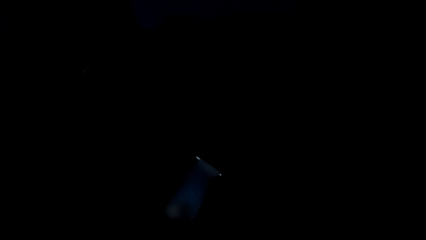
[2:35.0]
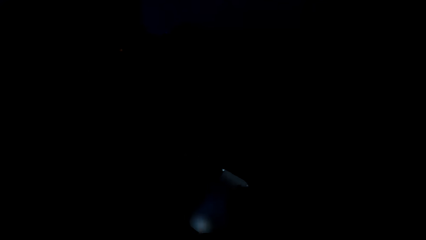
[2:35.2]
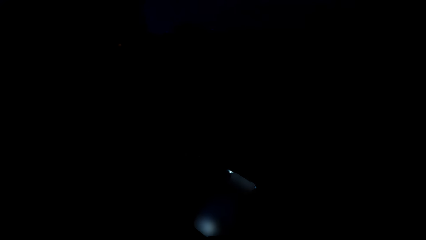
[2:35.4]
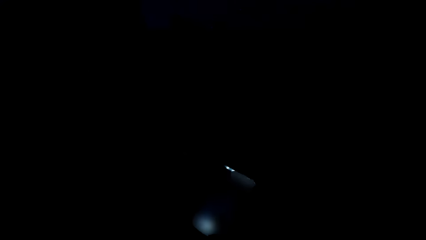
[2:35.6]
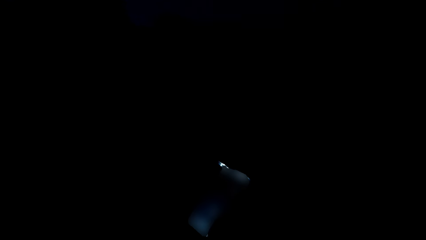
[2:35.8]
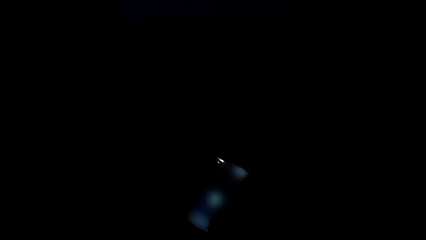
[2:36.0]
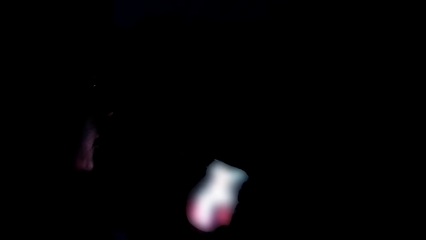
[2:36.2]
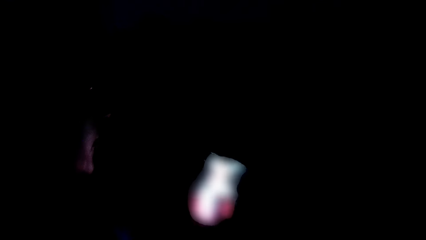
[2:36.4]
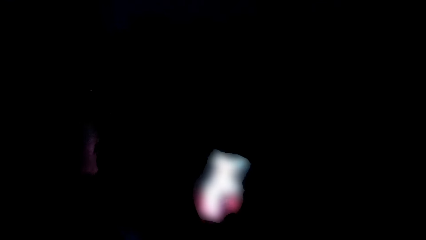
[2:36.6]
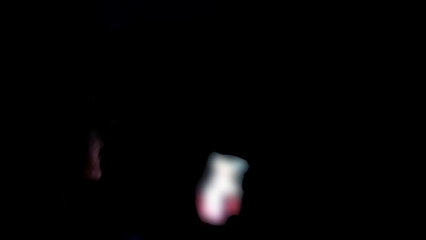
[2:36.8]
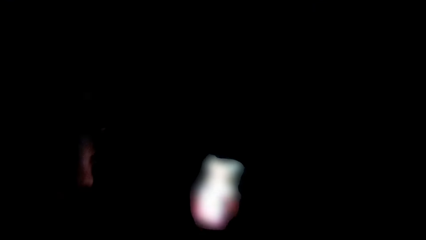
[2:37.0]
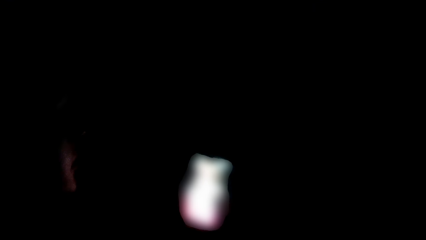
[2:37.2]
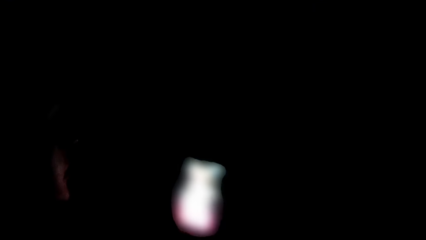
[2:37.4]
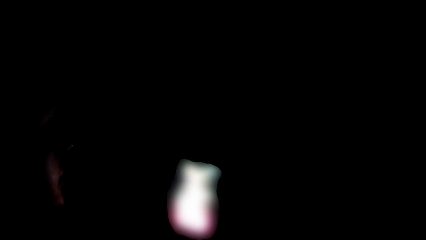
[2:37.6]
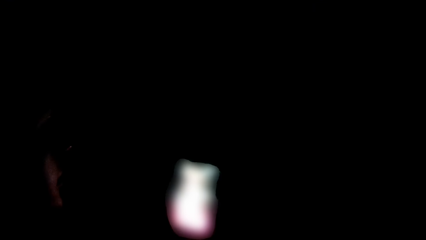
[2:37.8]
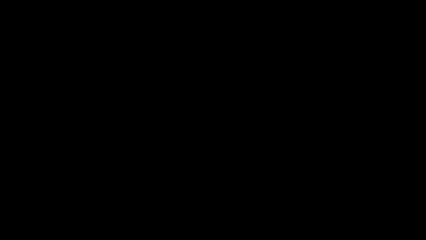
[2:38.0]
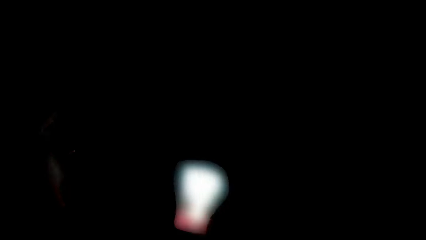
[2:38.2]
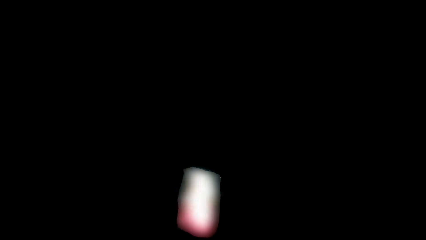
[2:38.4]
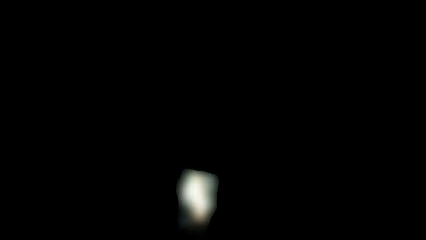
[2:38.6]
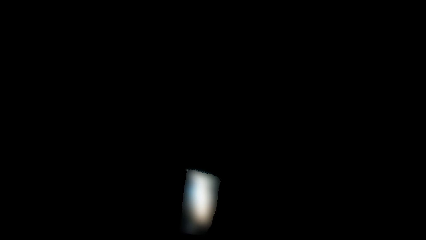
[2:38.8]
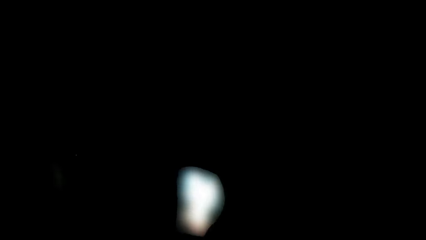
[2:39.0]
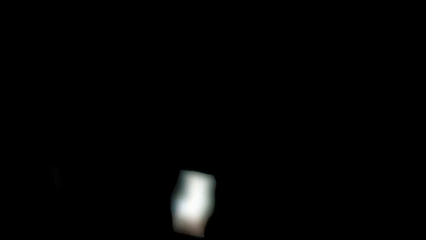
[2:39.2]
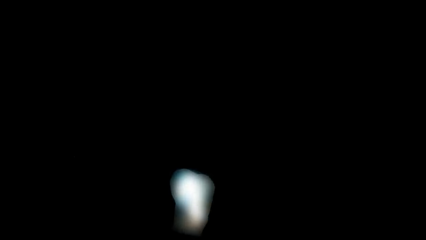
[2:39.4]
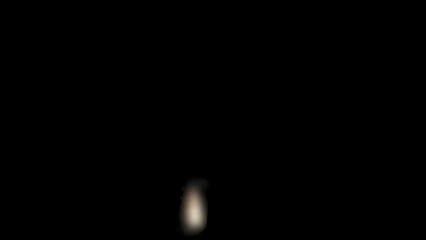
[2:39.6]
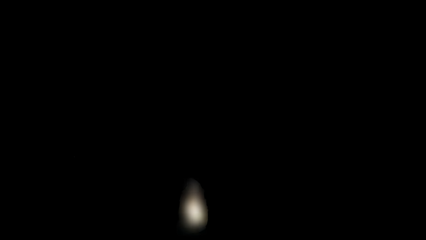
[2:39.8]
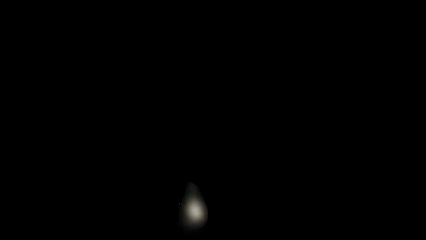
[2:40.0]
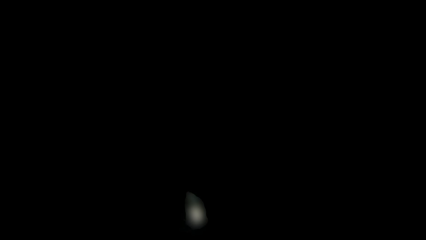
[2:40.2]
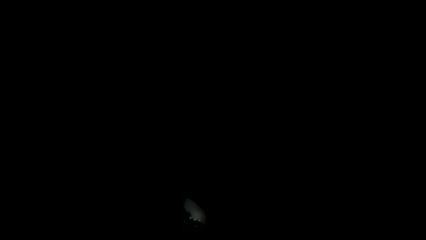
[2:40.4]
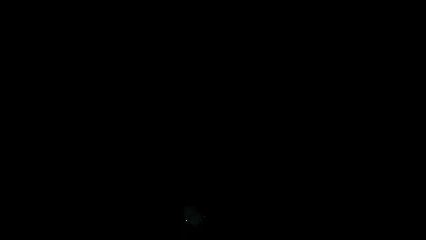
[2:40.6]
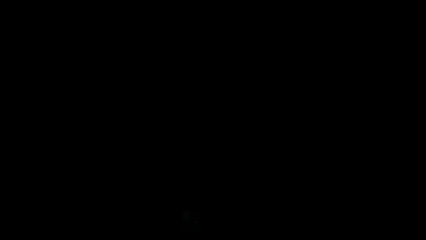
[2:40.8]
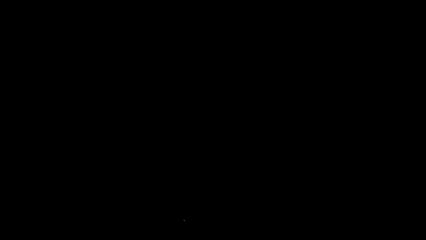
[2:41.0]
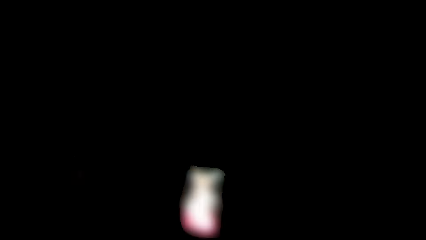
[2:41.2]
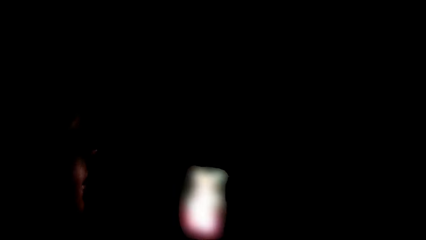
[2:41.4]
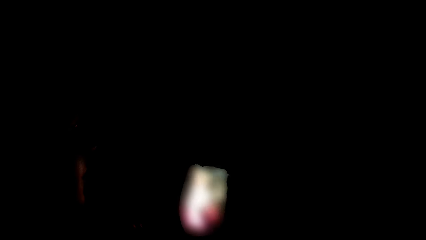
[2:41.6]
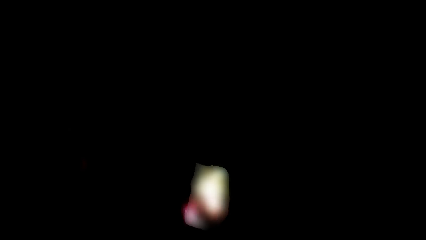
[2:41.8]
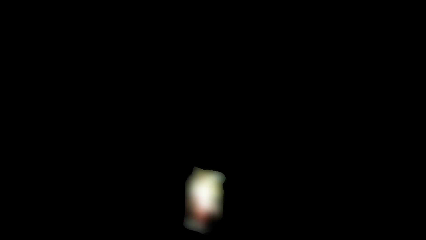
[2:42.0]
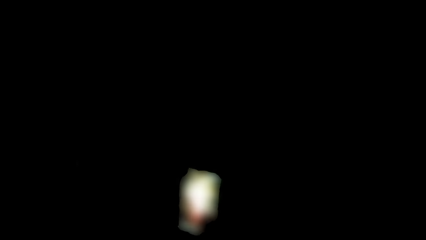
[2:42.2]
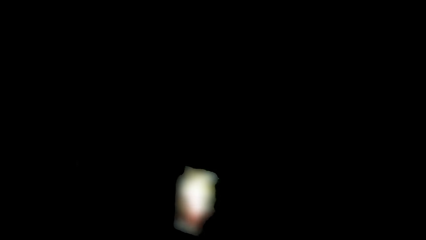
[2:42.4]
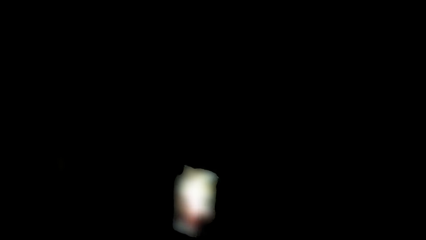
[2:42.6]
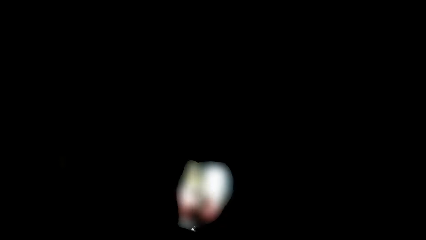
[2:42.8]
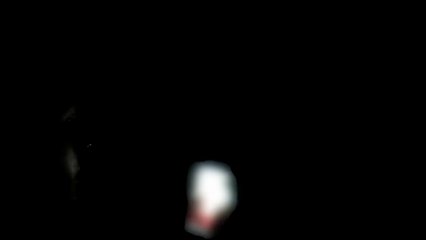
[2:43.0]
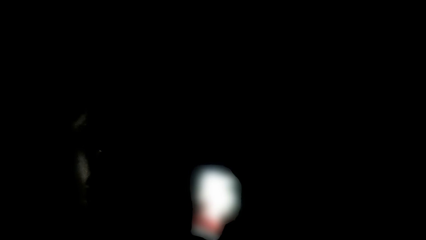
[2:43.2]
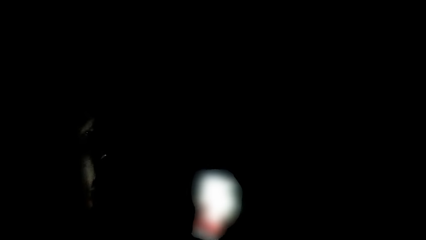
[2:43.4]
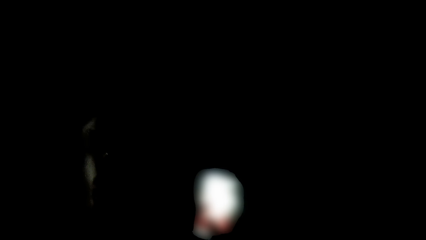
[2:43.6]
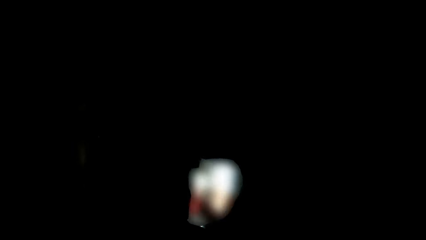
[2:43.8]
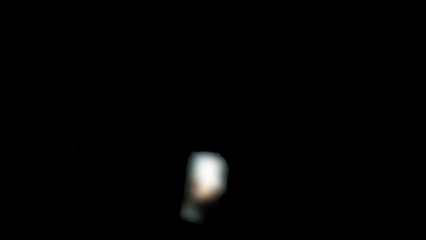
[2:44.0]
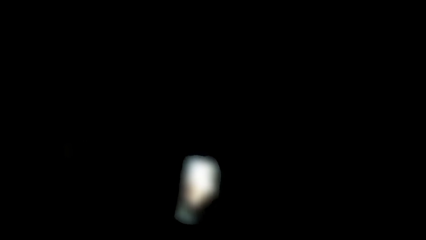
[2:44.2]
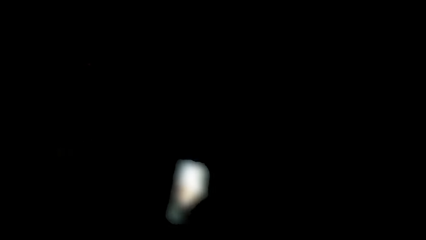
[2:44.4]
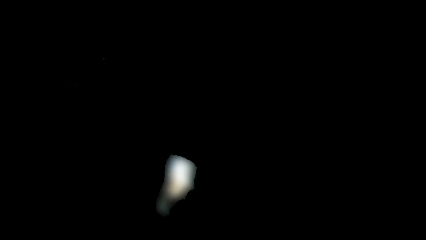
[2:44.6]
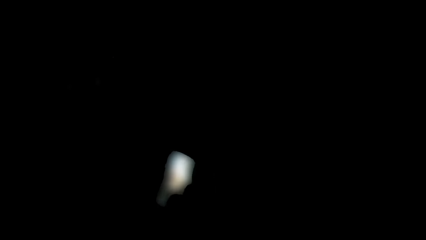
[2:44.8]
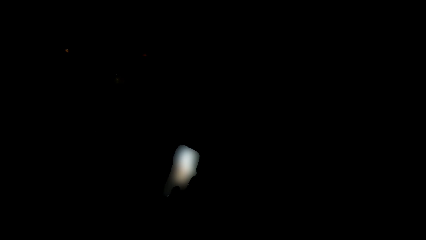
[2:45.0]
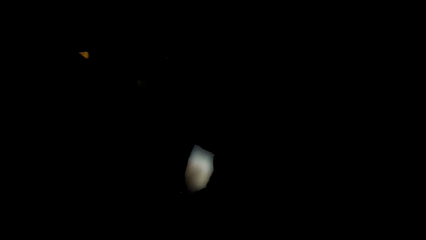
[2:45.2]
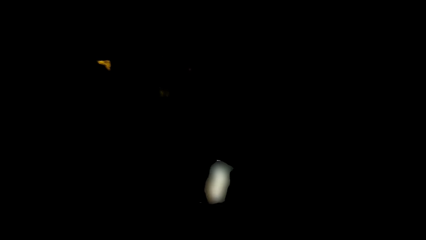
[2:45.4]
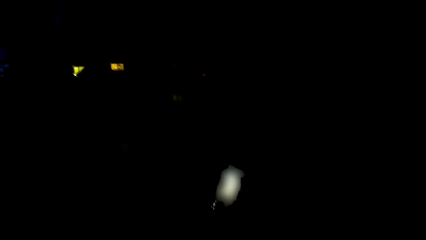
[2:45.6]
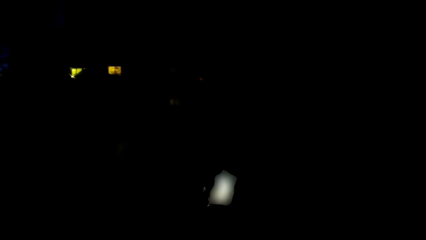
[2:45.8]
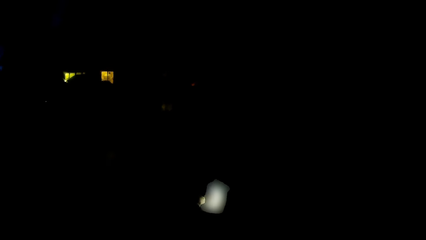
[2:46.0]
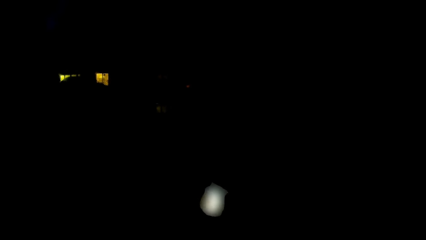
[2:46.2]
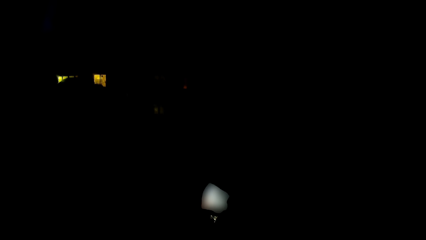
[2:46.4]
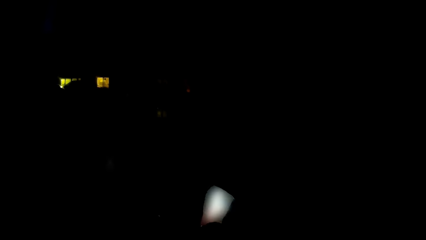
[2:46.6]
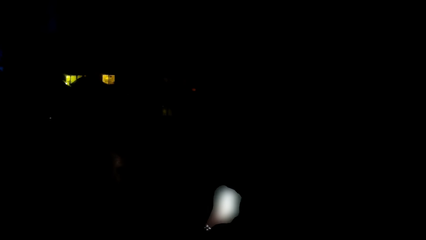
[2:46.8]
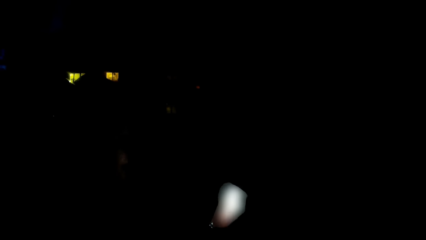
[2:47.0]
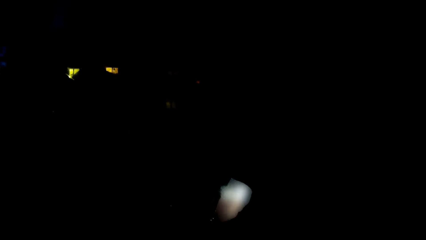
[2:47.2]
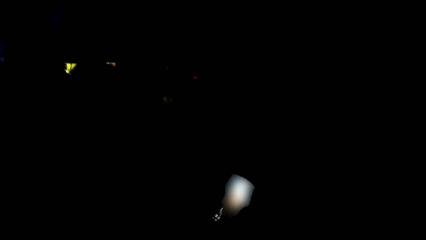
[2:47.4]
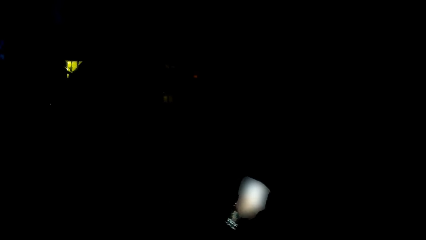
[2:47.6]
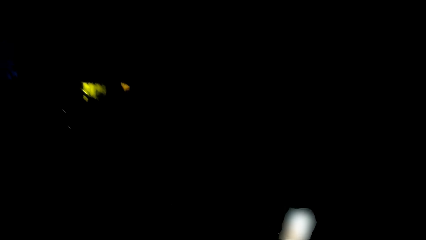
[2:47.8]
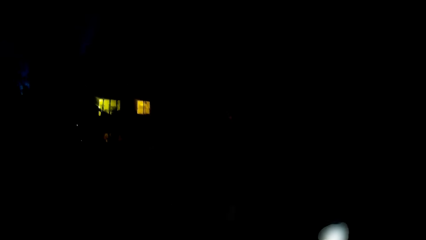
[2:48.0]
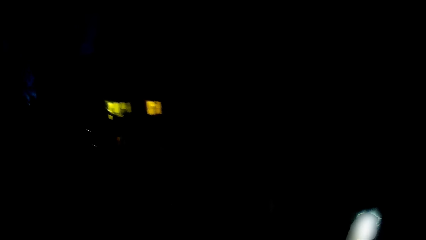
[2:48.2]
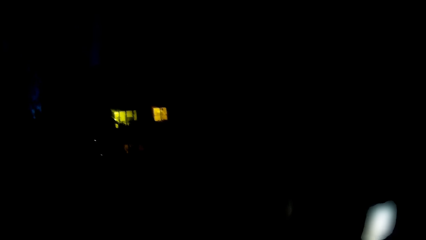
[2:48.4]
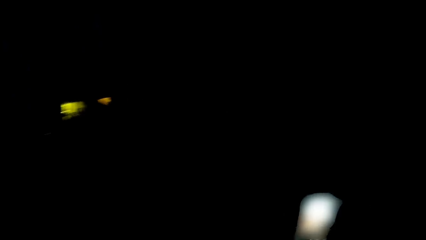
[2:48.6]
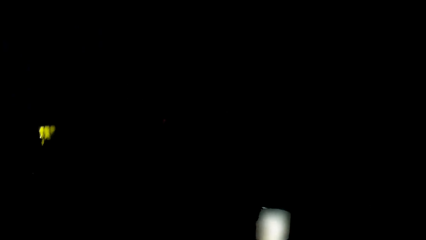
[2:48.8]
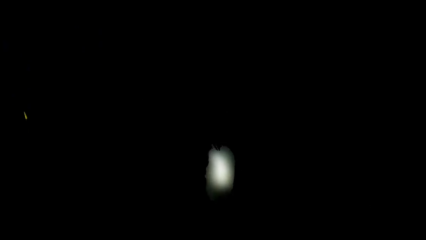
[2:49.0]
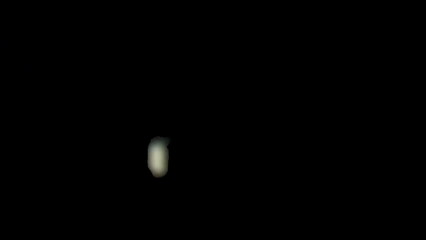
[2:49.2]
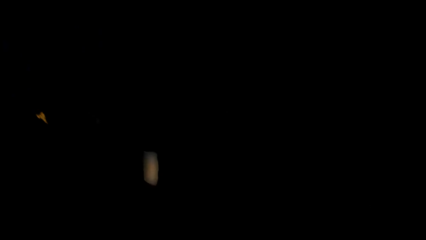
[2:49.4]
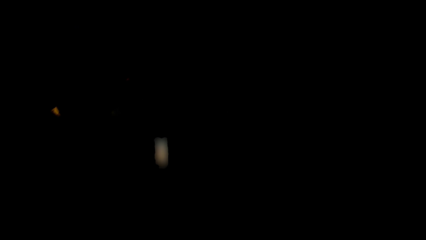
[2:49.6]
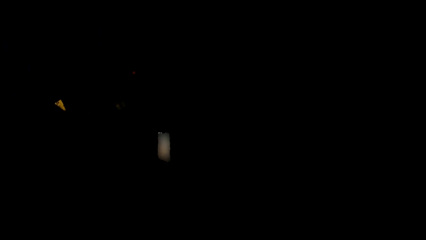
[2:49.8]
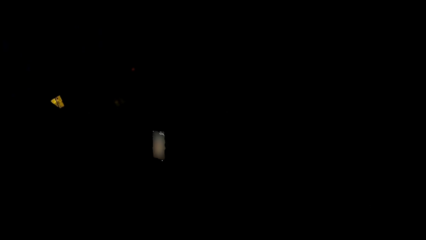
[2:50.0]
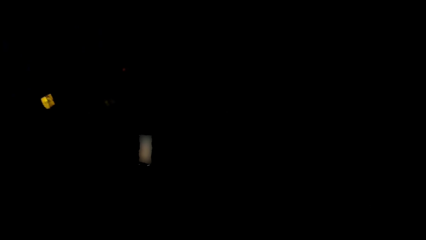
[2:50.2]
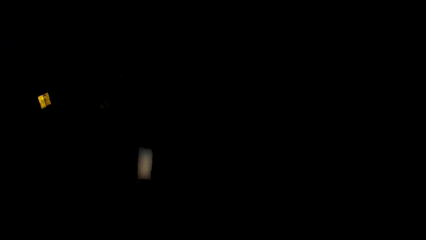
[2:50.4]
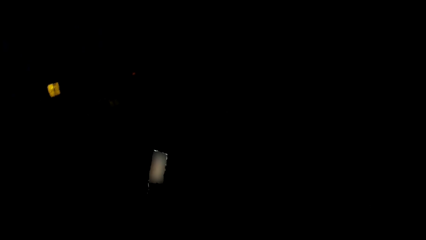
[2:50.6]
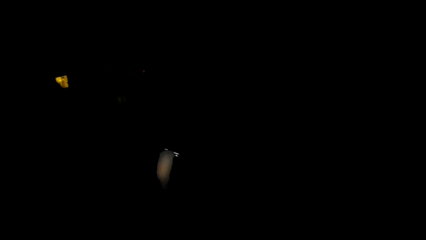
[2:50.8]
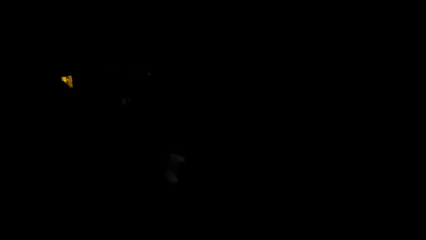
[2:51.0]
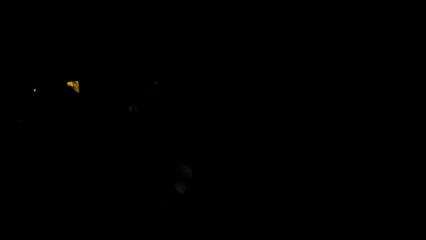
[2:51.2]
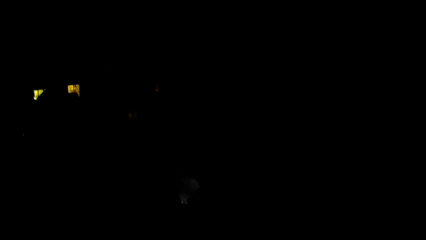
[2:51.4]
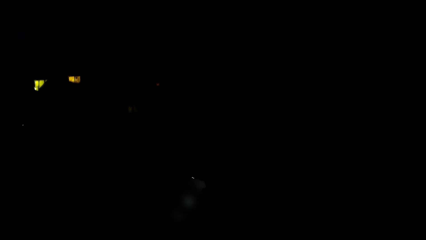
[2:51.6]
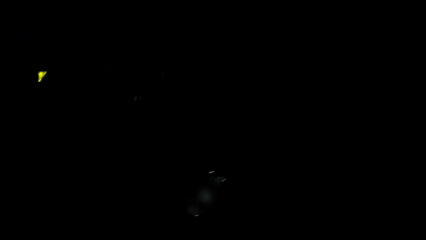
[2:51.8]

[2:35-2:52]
The camera wearer stares at the phone. A woman picks up the phone. The camera wearer dialogues with the woman. The woman scrolls the phone. The camera wearer dialogues with the woman.
